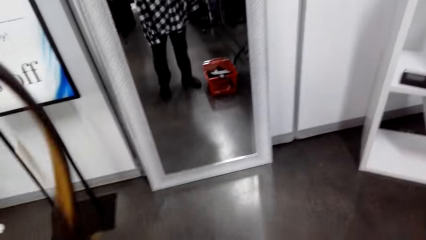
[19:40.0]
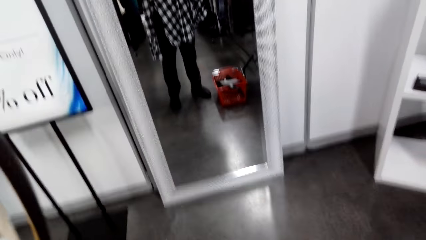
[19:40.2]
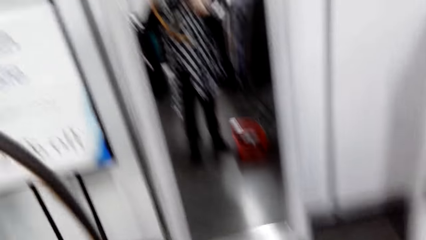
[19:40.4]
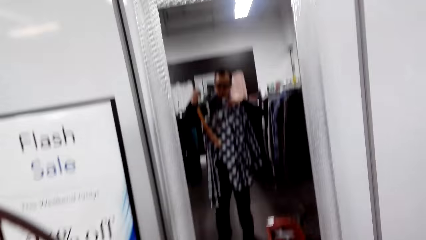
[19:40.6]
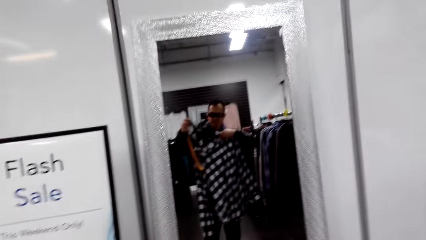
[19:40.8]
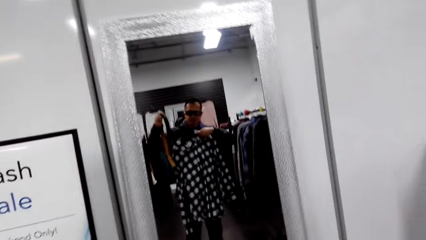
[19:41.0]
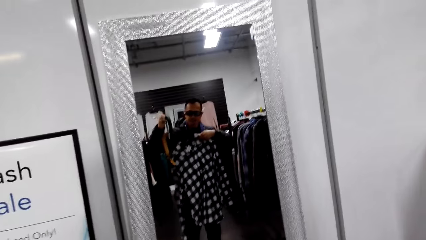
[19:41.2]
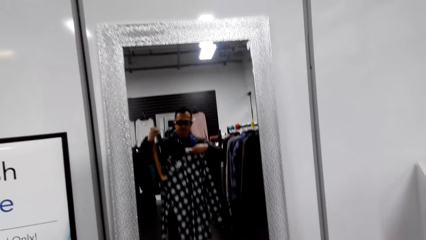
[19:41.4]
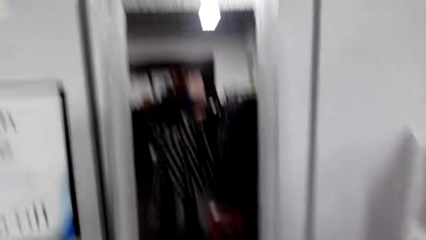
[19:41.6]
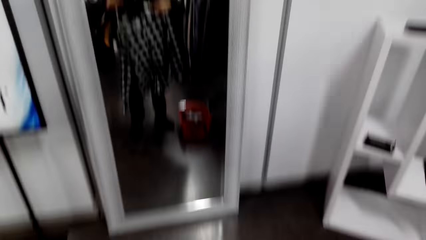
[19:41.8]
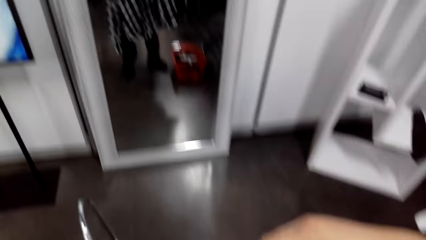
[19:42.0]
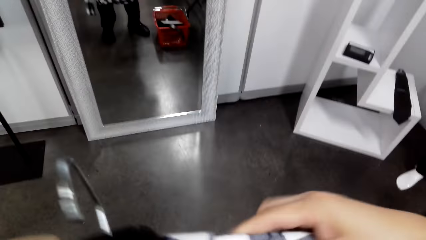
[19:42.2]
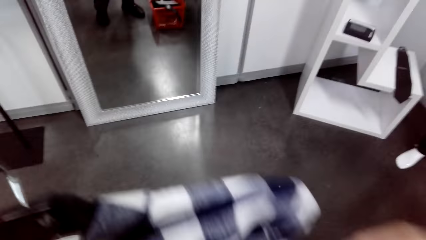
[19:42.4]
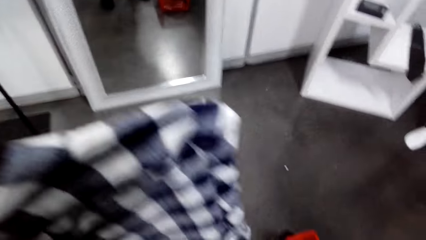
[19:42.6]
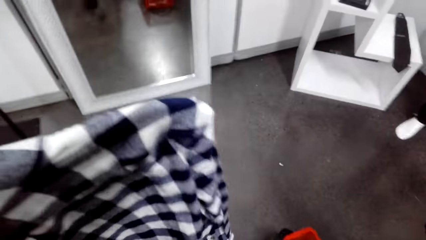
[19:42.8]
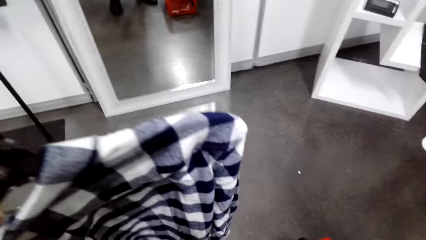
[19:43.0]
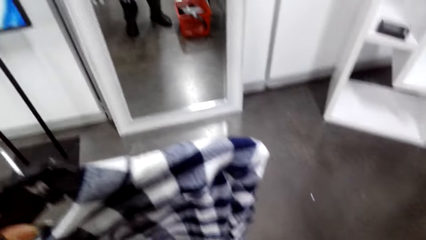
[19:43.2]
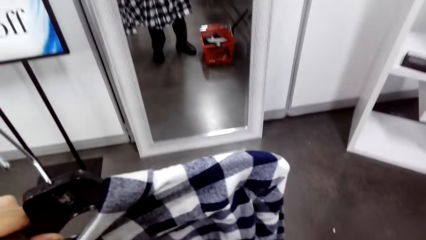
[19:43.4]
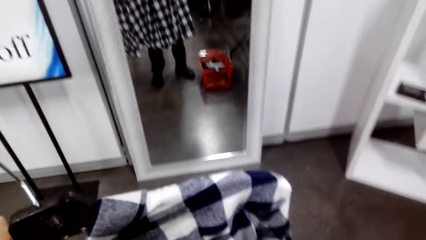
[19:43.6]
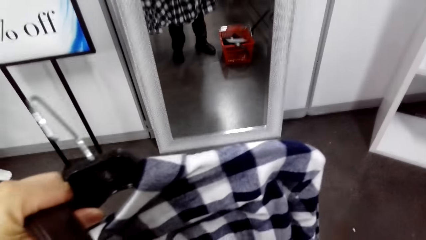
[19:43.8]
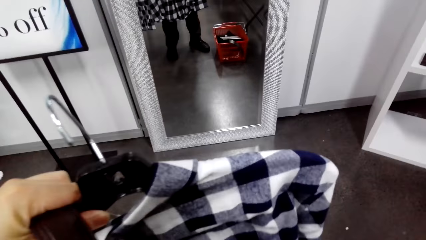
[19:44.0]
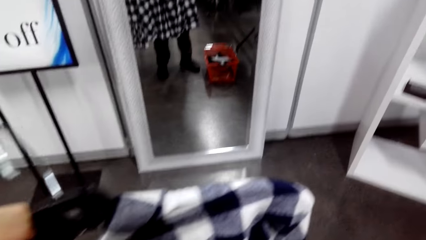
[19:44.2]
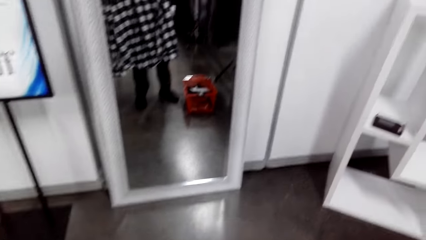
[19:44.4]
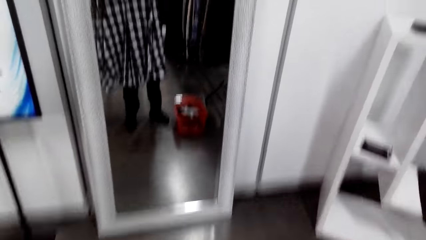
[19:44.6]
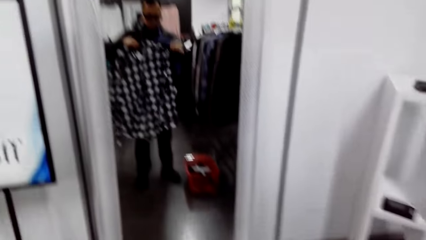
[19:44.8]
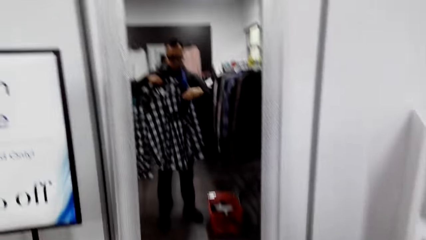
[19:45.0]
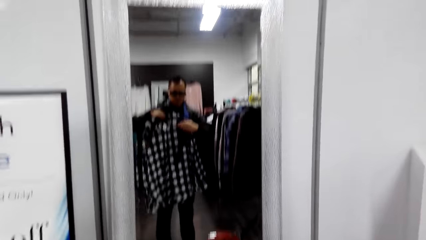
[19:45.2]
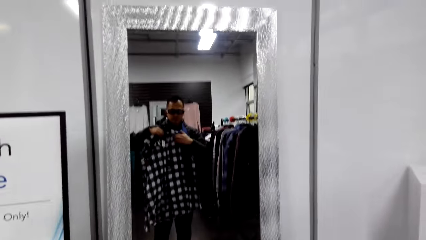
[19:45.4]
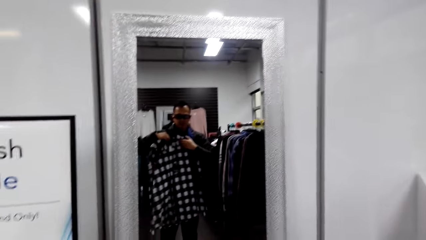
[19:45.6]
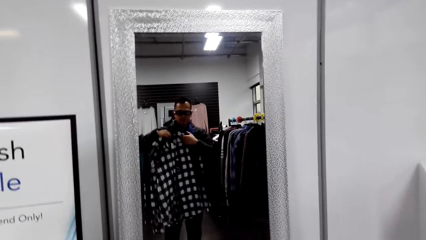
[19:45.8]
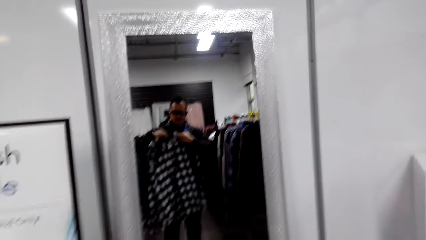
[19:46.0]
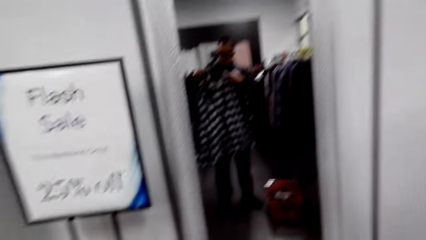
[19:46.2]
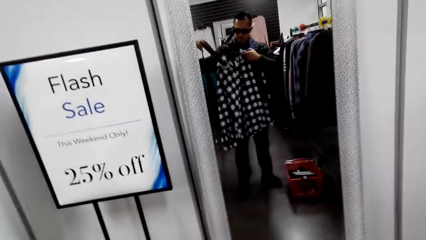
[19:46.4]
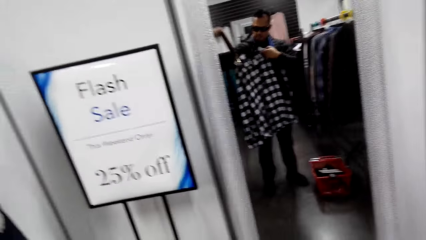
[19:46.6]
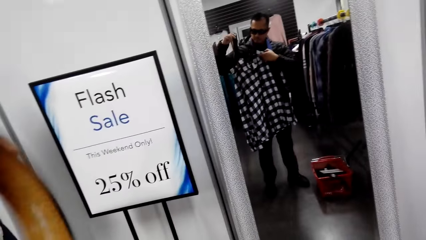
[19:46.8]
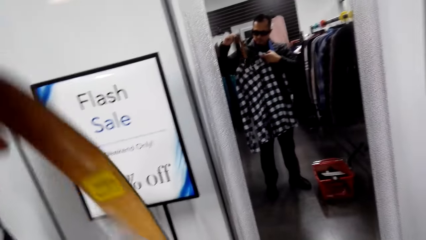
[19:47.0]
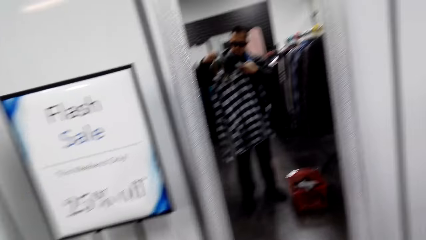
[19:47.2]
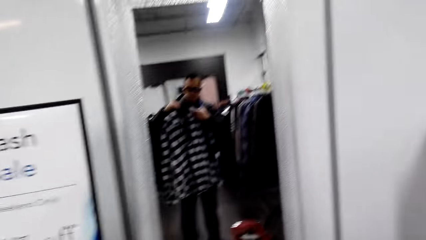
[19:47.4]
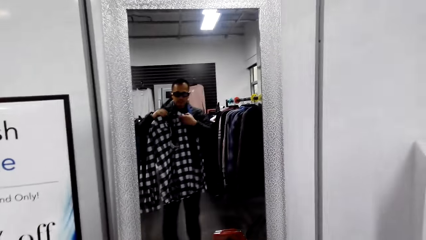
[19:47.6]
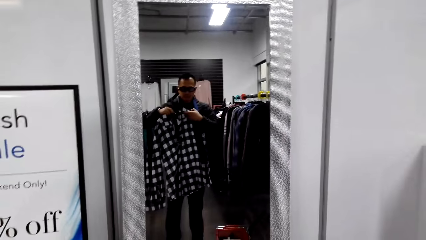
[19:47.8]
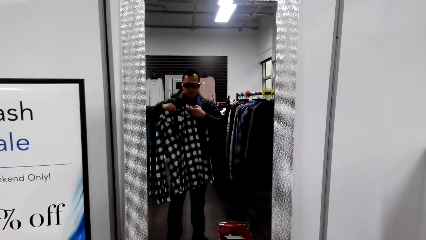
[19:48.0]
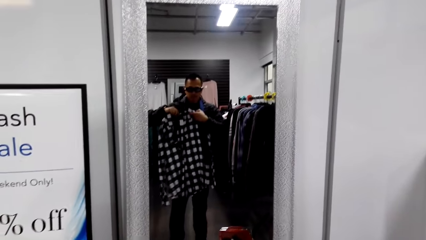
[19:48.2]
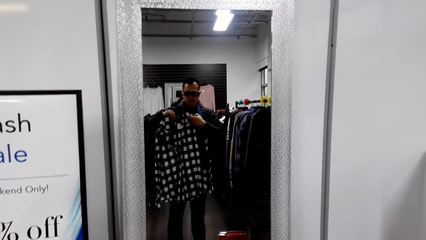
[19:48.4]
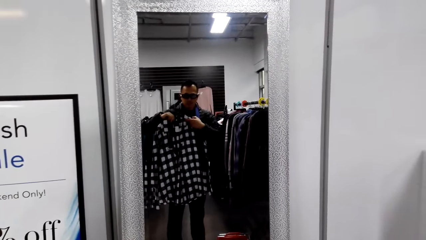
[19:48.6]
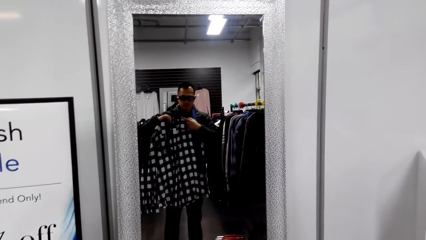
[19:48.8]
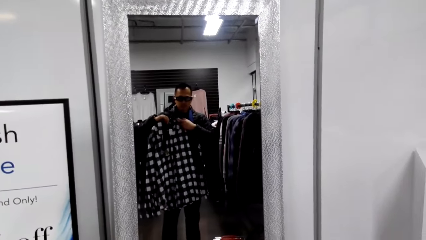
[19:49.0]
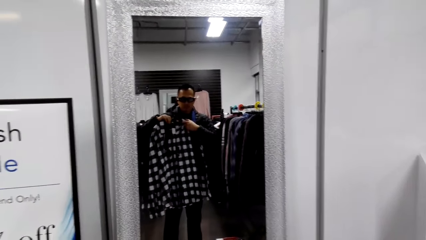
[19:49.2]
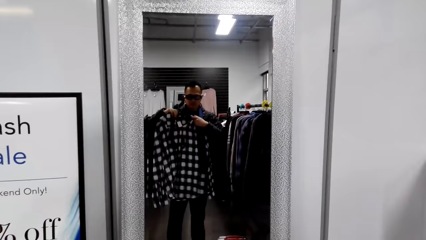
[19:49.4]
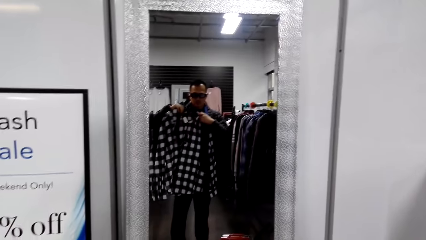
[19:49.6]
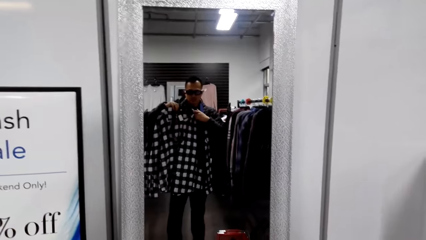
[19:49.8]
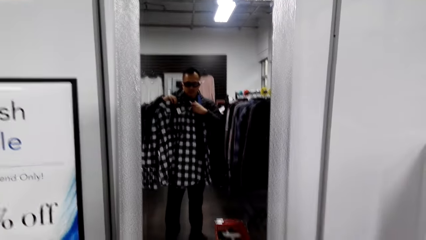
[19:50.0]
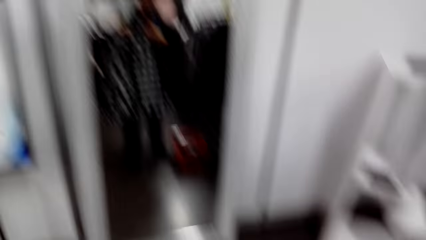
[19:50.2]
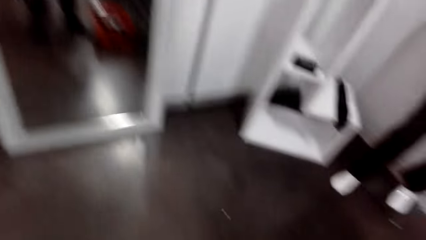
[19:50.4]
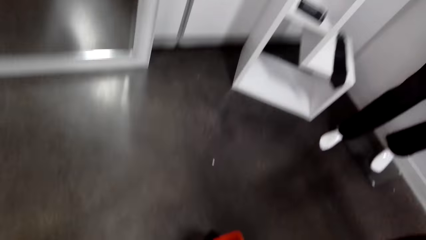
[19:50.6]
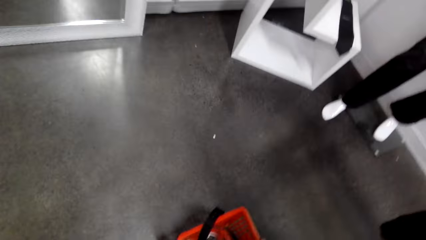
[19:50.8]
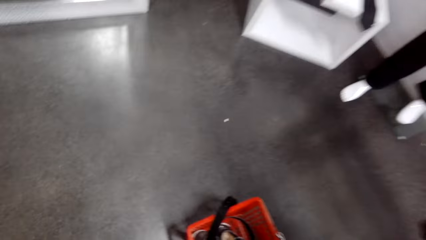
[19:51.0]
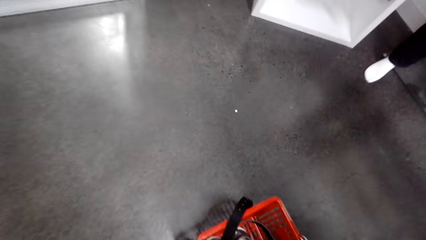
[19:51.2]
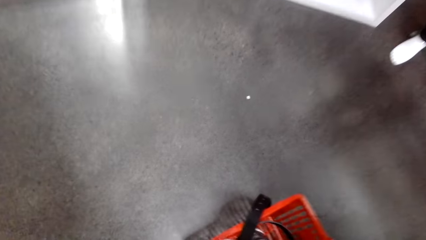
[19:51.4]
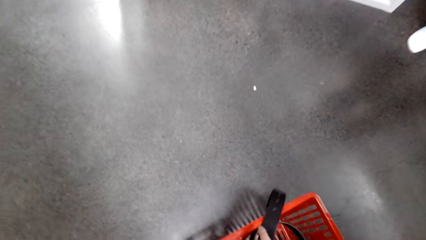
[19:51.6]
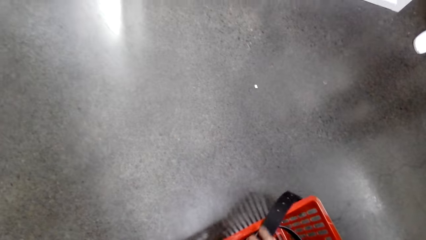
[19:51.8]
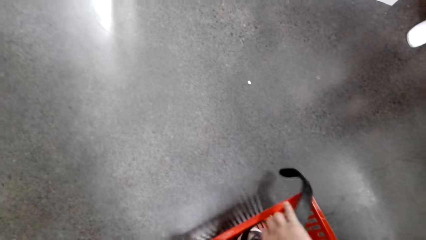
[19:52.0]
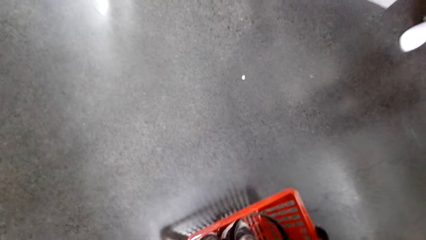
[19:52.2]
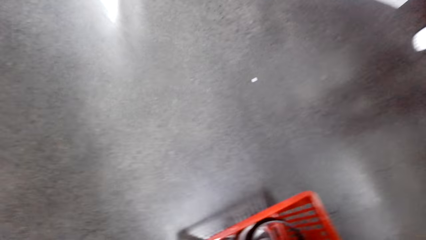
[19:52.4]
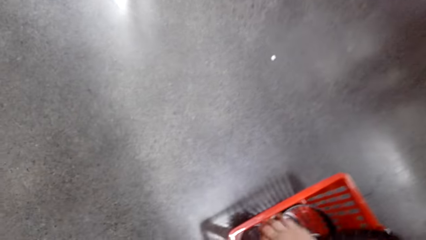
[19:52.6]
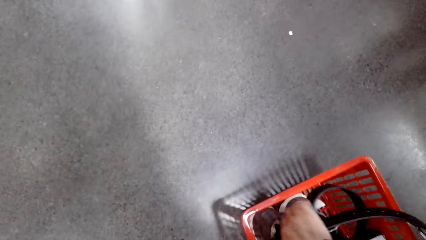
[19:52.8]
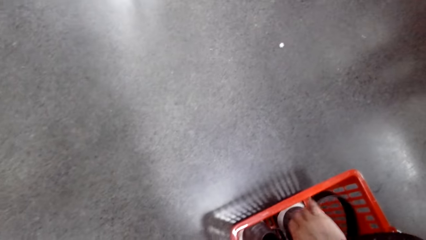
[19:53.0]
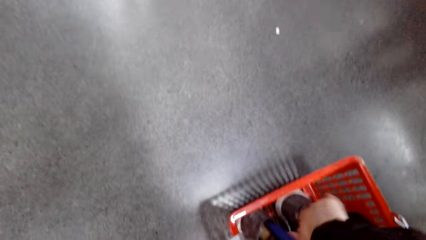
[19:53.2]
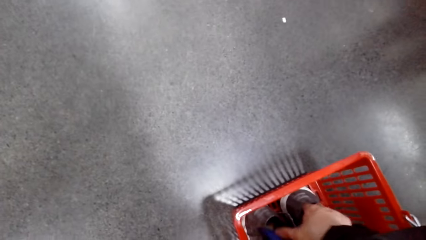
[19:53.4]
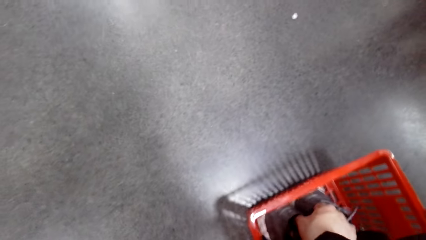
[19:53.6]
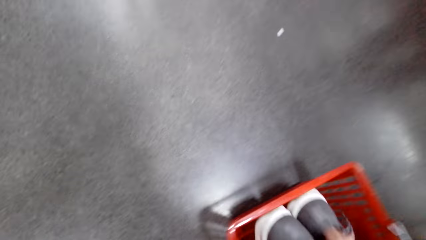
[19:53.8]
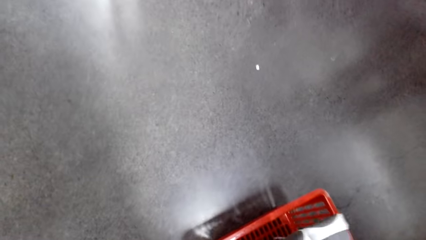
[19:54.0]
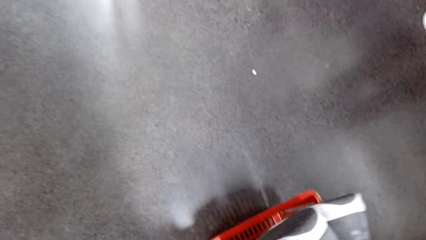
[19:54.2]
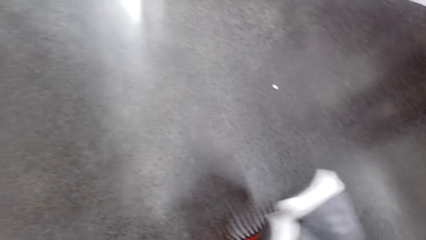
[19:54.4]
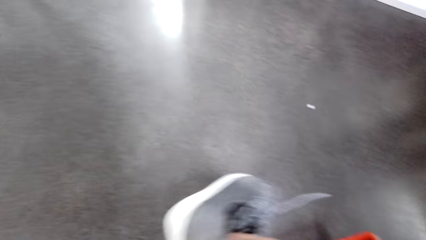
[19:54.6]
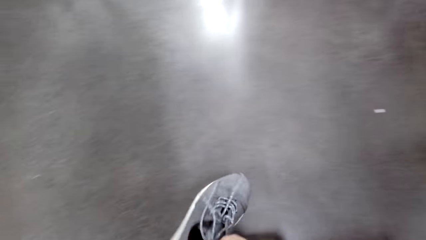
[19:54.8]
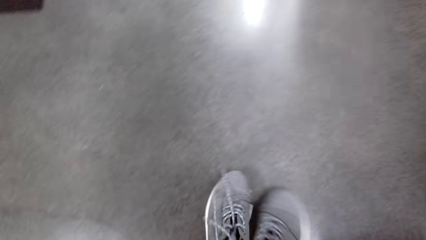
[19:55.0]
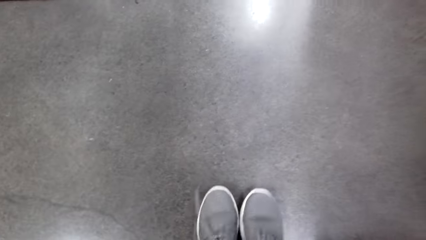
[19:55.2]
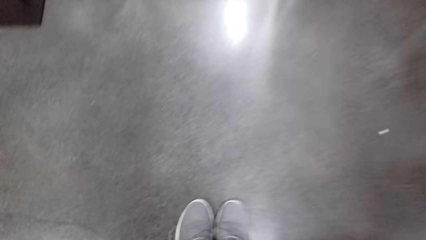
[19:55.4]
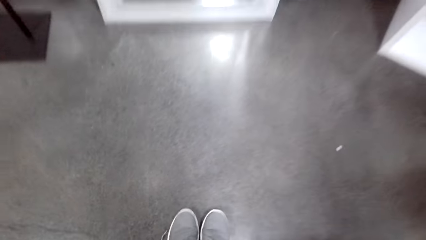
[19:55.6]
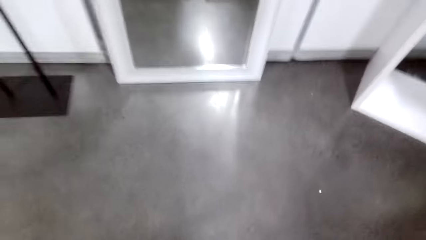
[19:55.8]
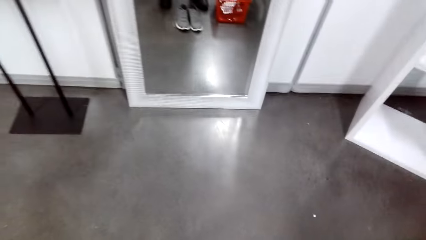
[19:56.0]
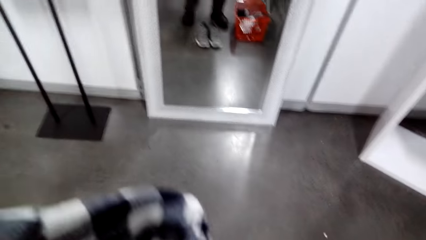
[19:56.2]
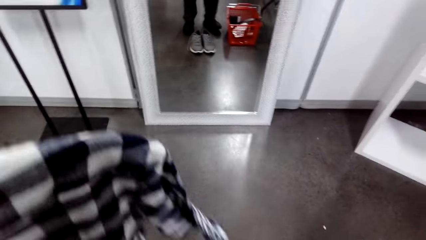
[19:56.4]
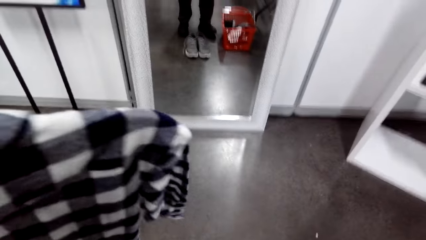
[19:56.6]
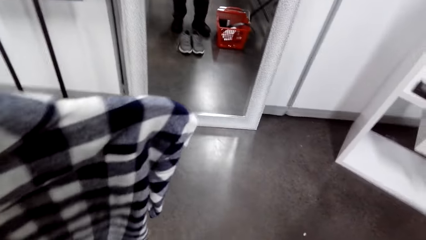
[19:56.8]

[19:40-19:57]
The camera wearer holds a belt. They match the belt with a shirt. They match the shirt with a tie. They look at the mirror. They put the belt in a shopping basket. They pick shoes from the shopping basket. They put the shoes down.
